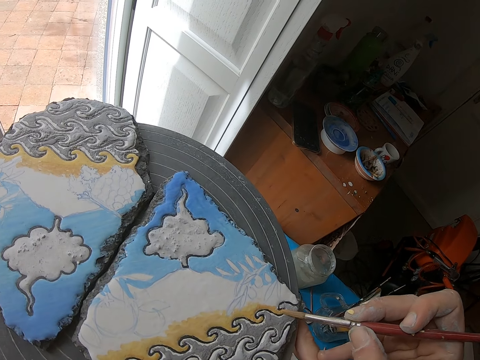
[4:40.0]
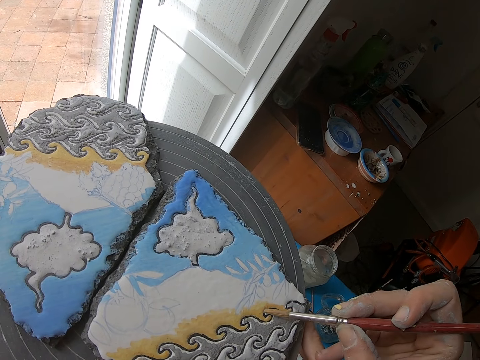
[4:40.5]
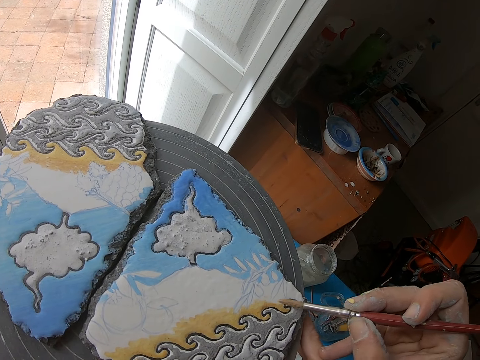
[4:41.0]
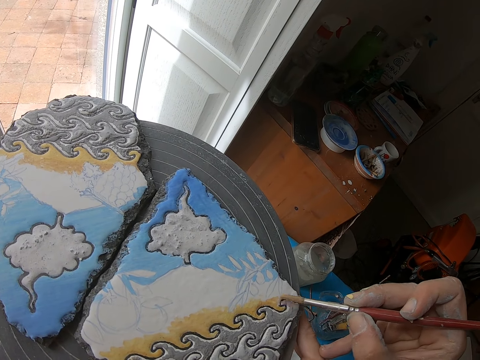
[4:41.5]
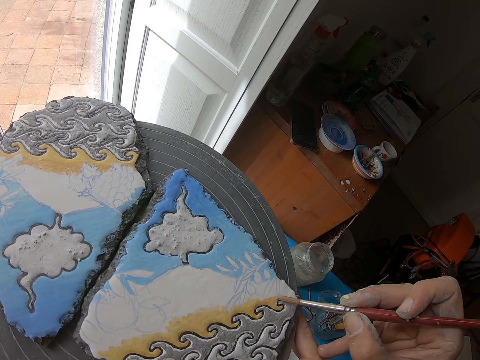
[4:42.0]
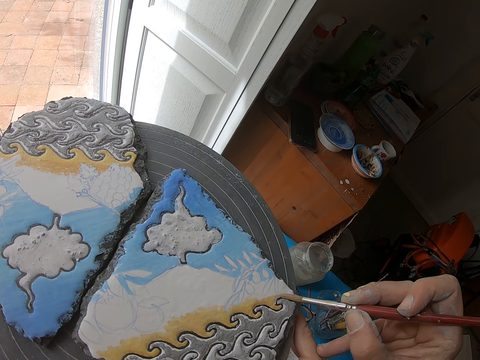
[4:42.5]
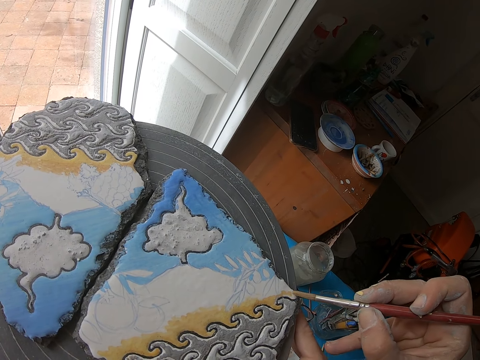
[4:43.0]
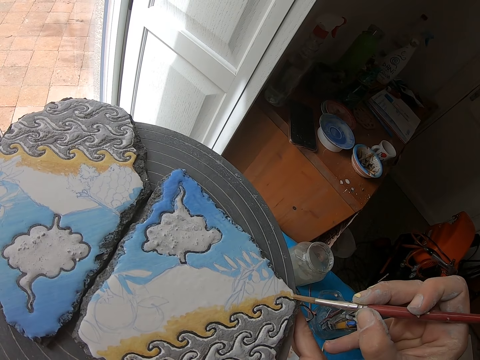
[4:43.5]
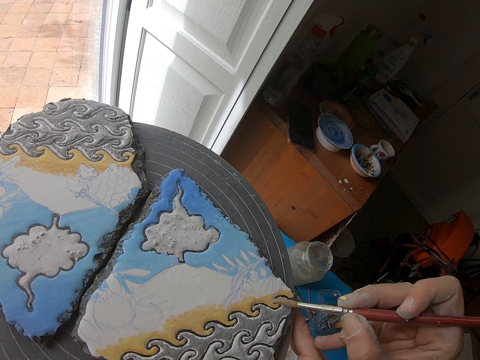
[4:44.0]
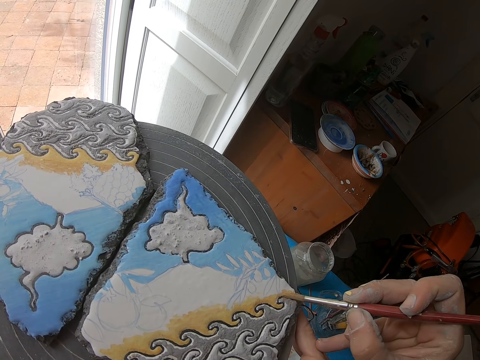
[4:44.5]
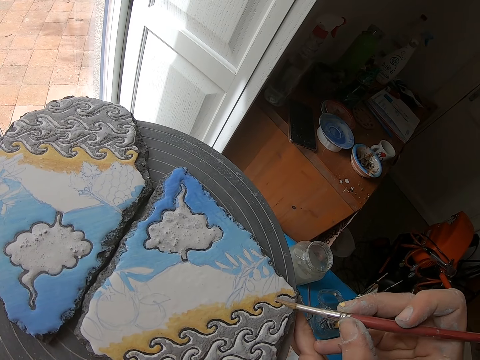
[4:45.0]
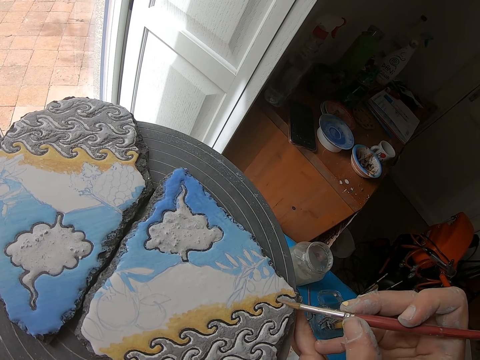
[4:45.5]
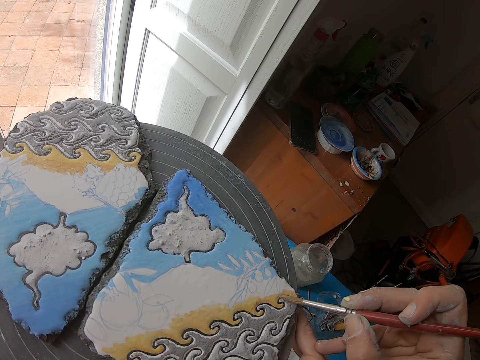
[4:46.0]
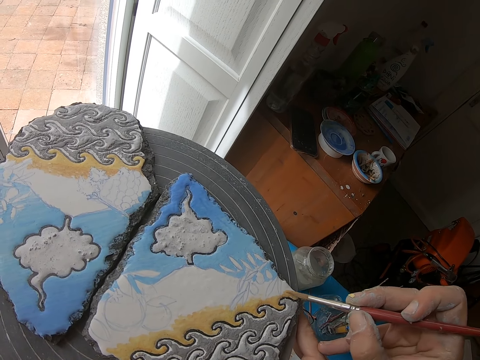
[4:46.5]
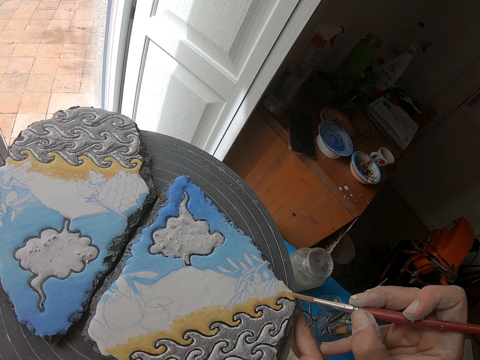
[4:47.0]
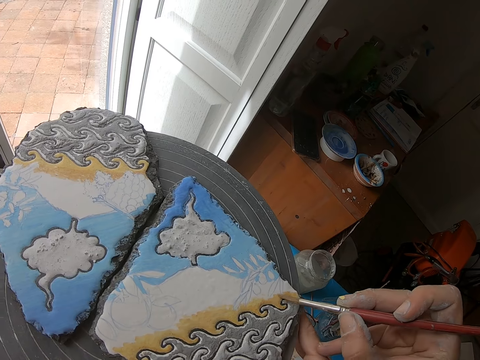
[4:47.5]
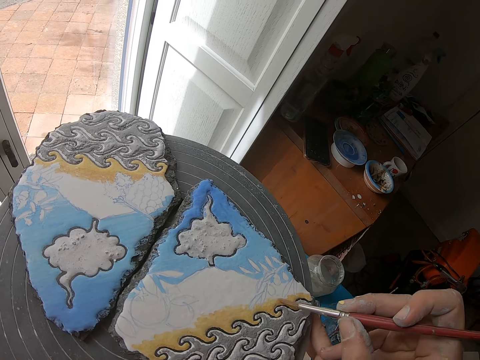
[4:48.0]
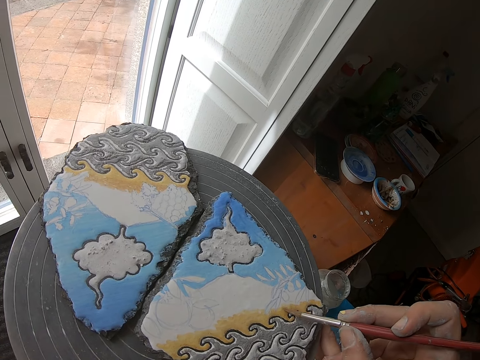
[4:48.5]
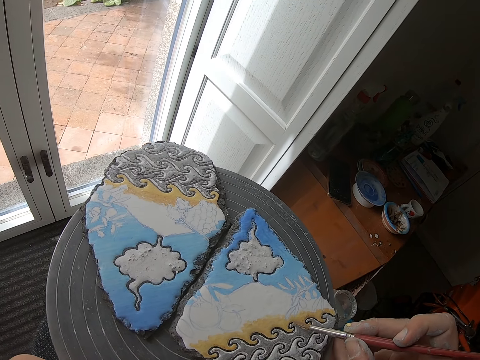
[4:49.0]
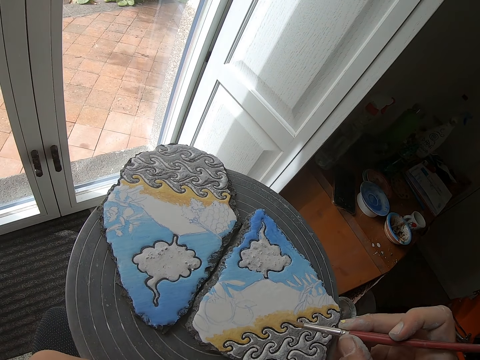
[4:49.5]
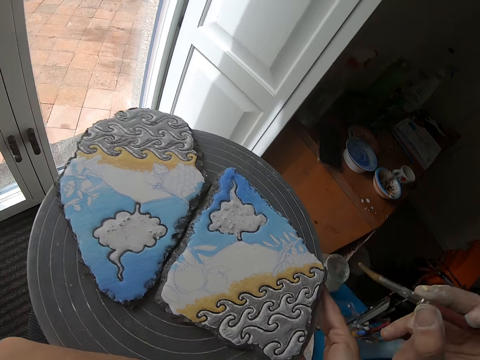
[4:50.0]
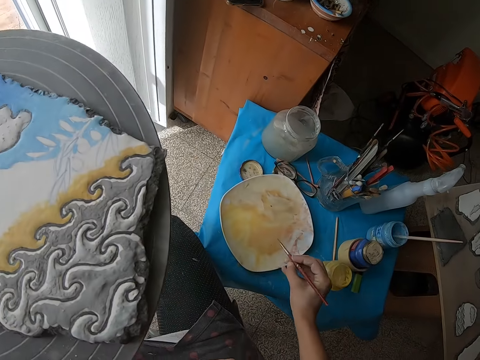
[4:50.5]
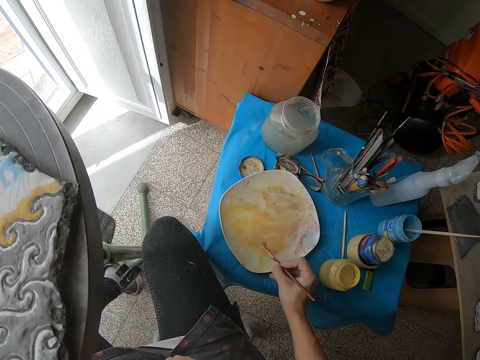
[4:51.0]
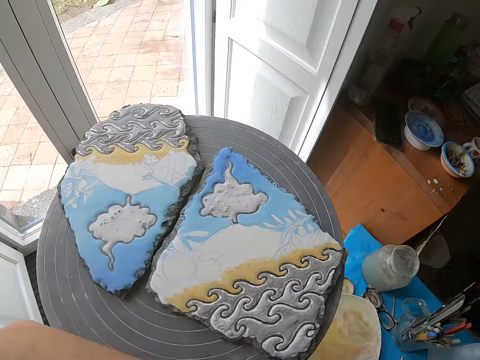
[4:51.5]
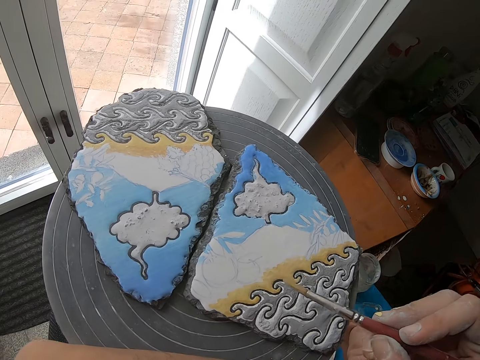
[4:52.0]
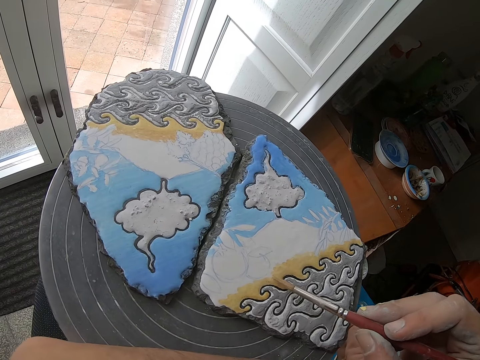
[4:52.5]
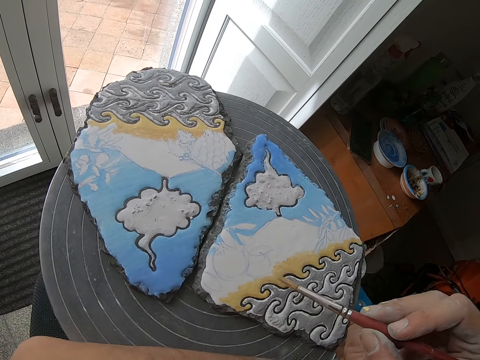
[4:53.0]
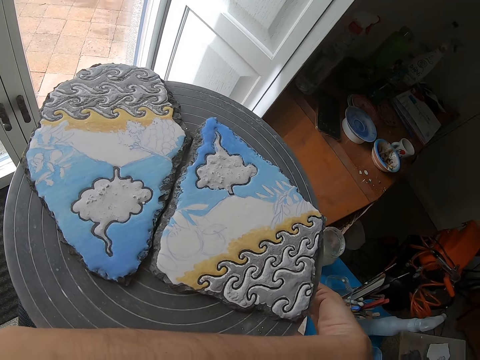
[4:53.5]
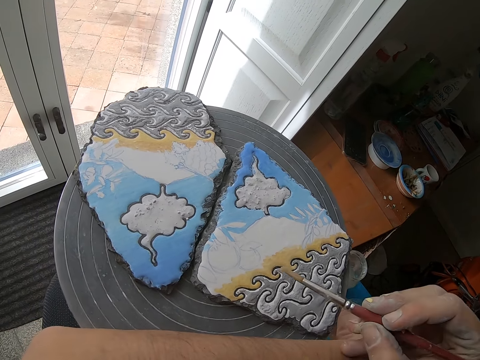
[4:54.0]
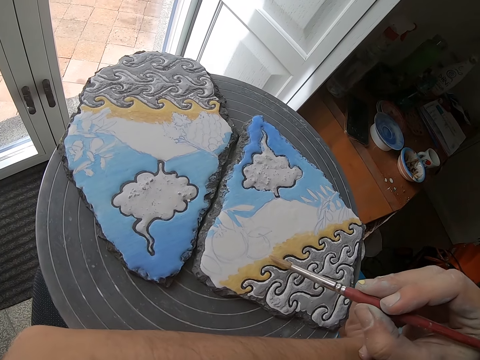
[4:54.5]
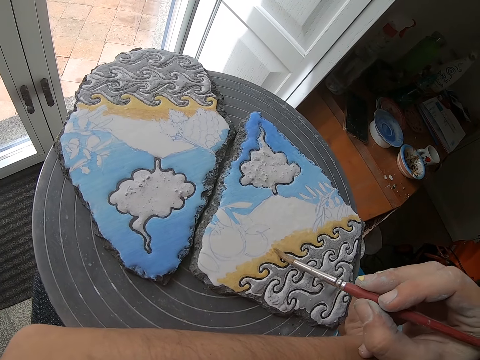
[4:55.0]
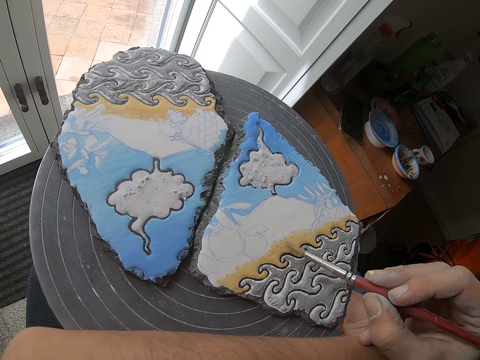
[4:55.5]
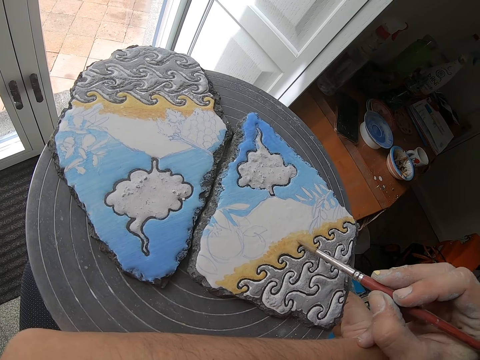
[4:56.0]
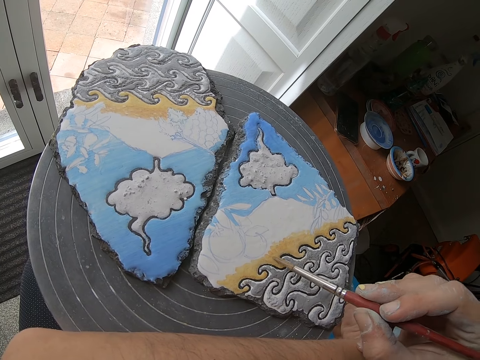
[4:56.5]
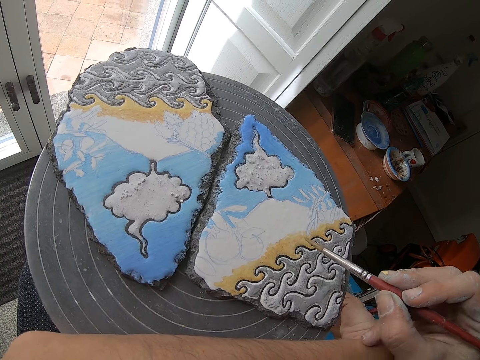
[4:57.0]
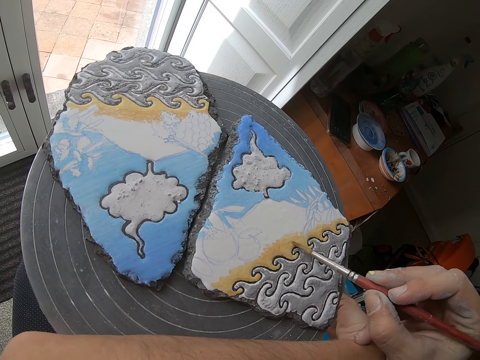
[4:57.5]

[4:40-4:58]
The camera wearer takes paint from the paint plate with the paint brush in his right hand. He paints the clay canvas or canvas board with the paint brush in his right hand. He moves the brush. He paints the canvas board with the paint brush.

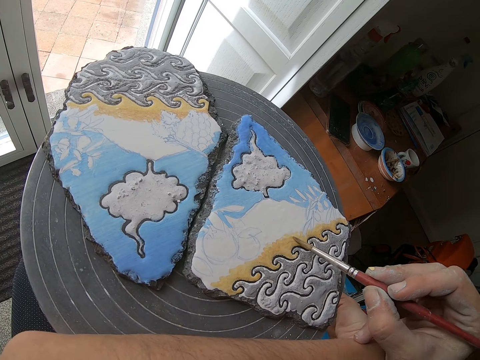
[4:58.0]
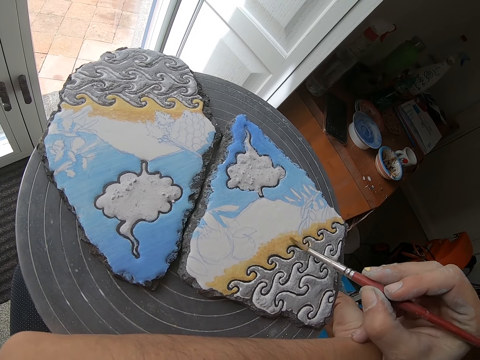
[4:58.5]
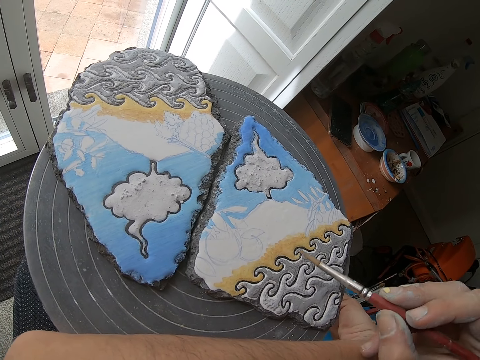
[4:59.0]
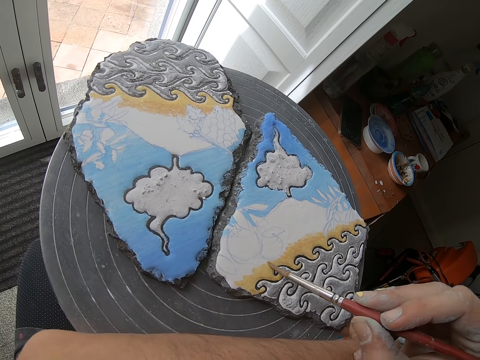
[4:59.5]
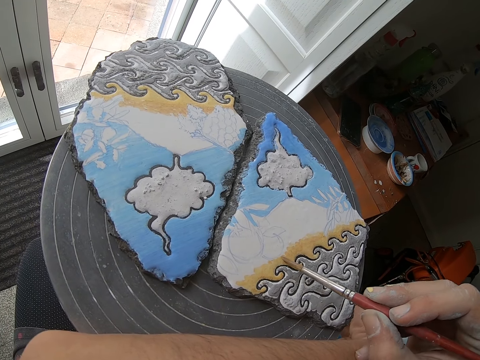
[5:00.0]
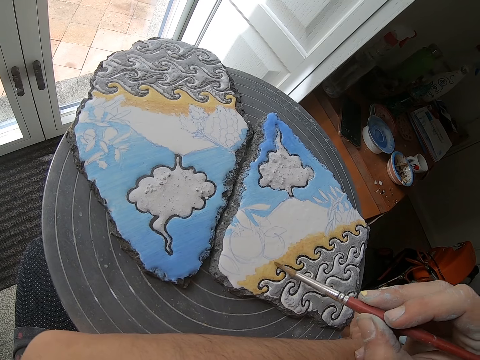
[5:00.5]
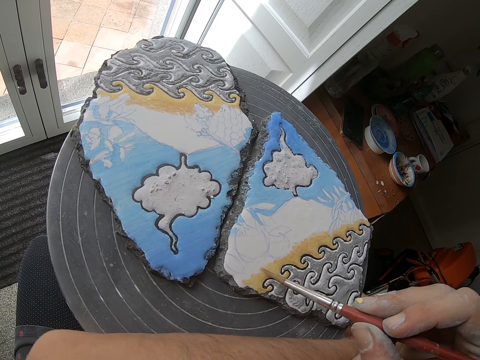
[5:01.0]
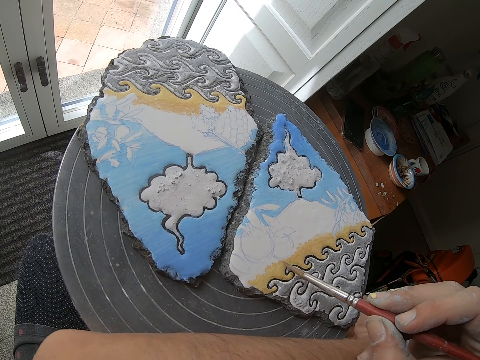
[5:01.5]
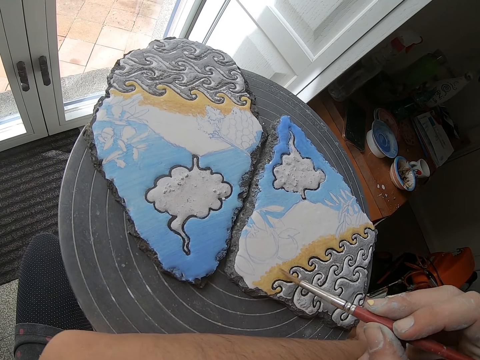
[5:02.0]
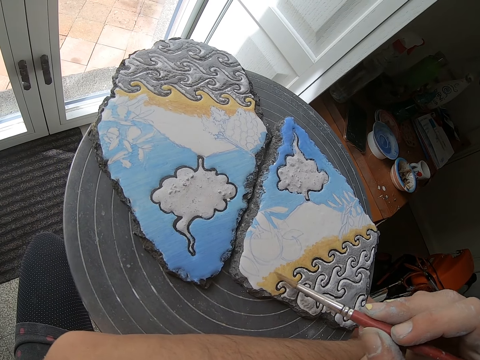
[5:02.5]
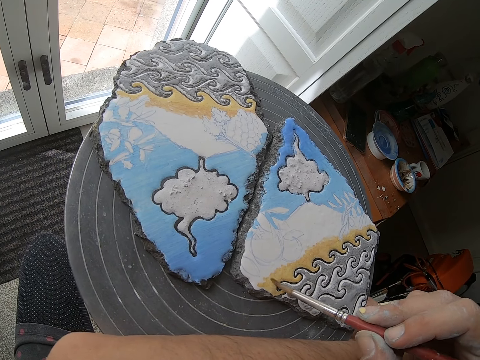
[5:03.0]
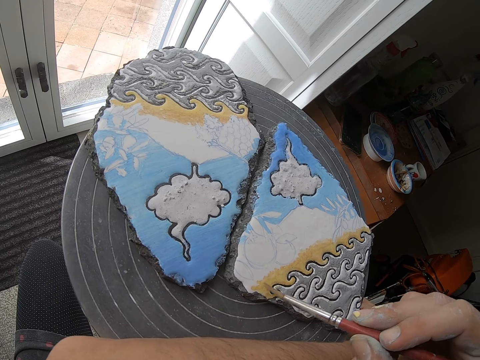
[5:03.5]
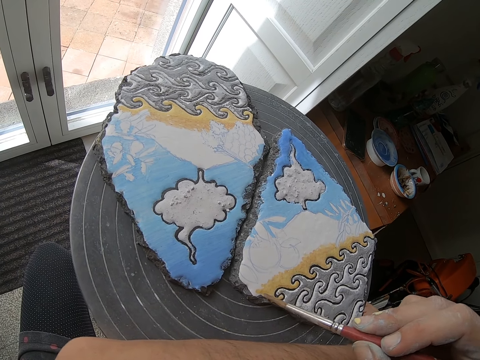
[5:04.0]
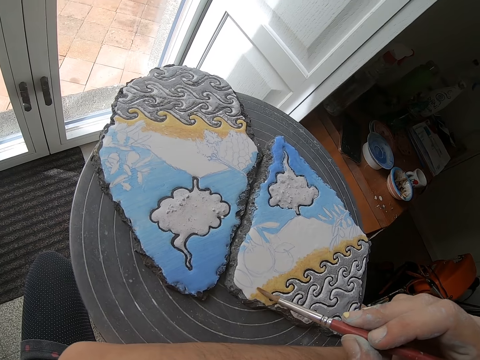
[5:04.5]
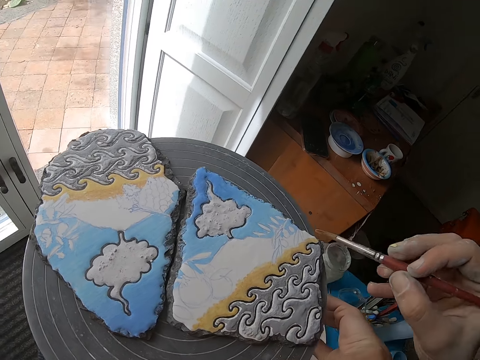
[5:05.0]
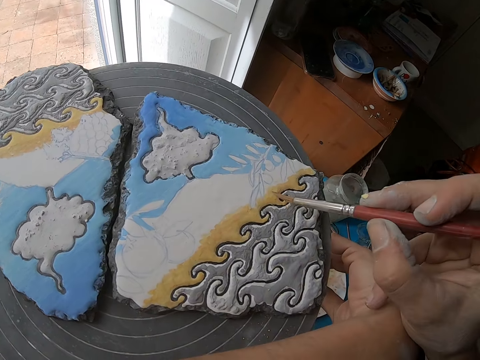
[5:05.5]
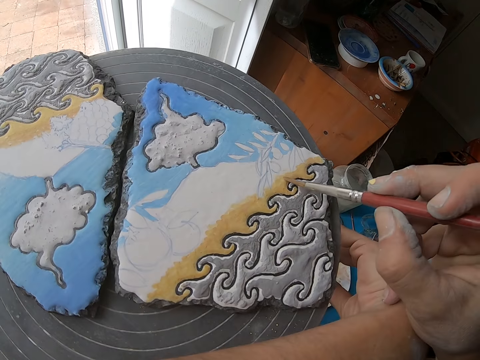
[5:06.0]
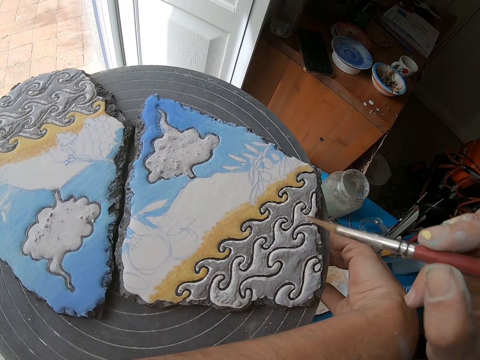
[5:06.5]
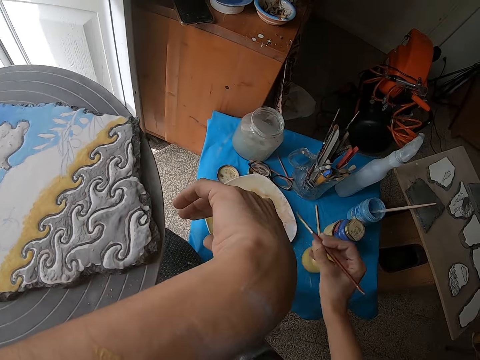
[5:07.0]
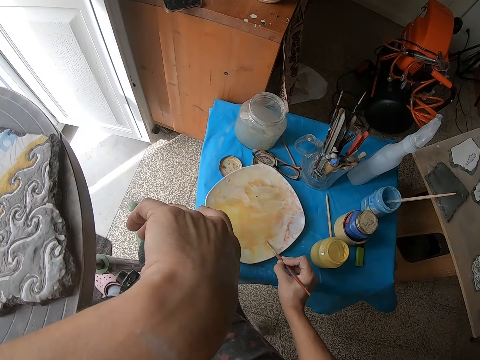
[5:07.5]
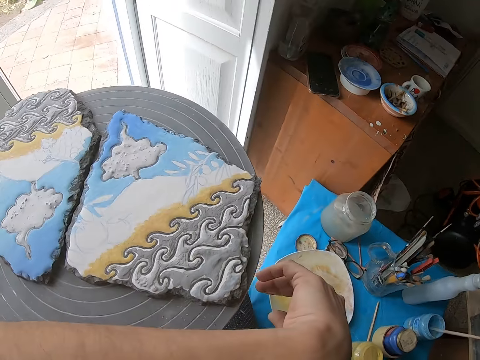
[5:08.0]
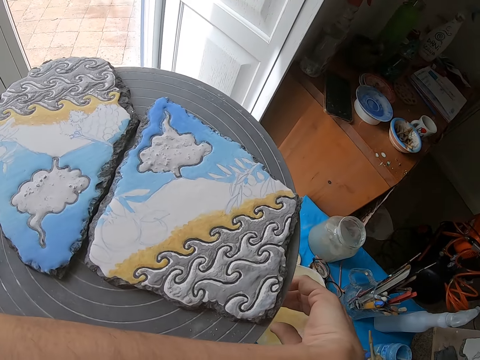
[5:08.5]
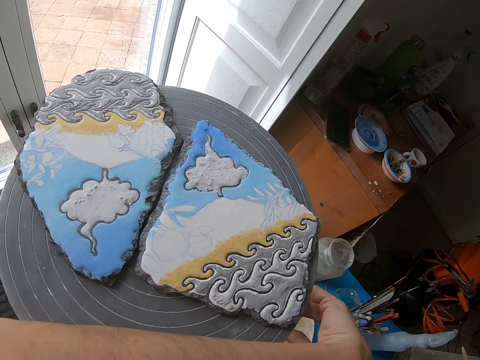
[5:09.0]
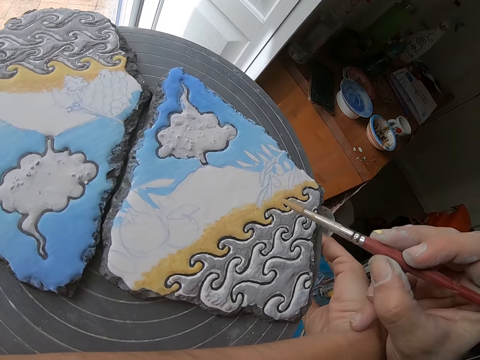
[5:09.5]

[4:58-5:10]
The camera wearer takes paint from the paint plate with the paint brush in his right hand.
